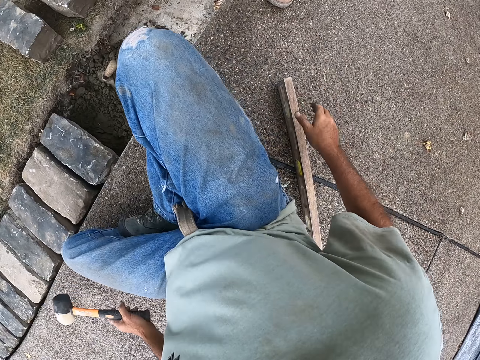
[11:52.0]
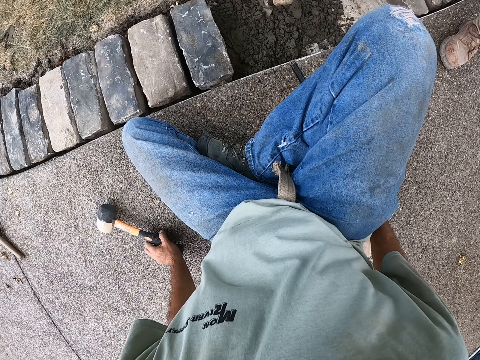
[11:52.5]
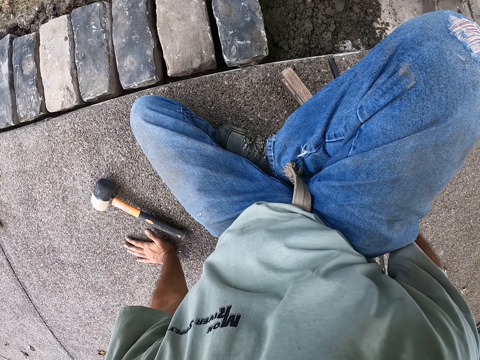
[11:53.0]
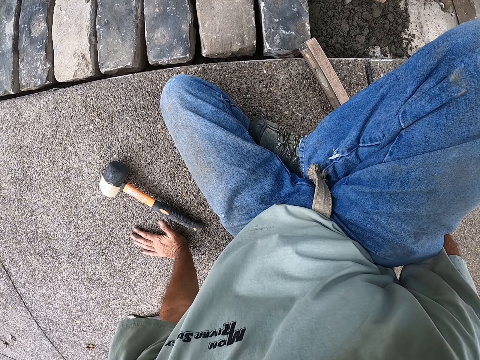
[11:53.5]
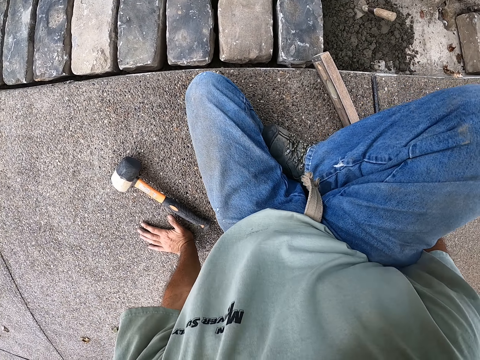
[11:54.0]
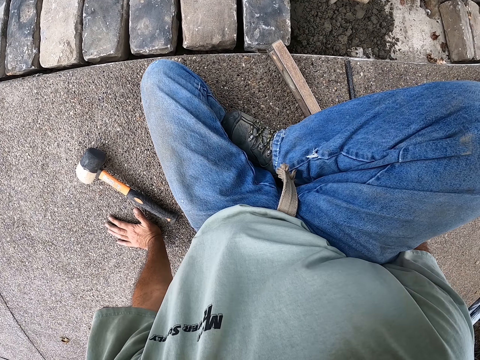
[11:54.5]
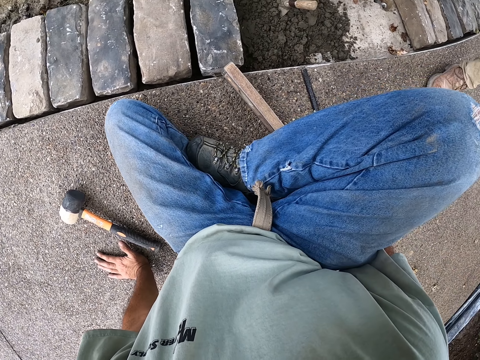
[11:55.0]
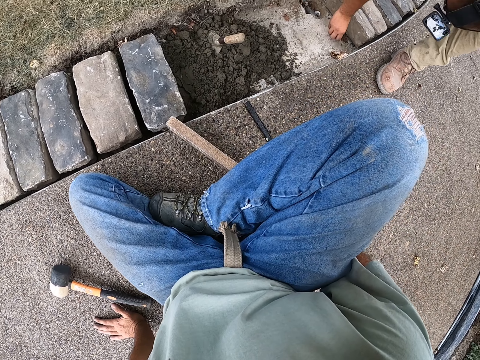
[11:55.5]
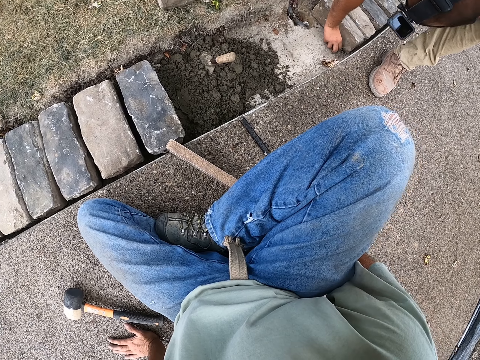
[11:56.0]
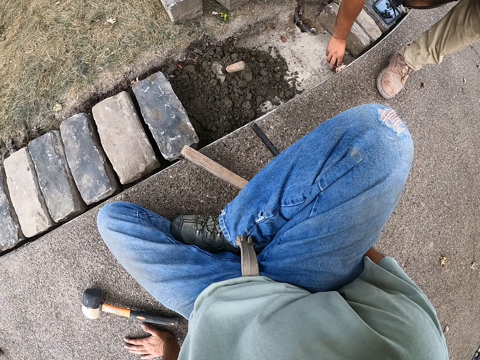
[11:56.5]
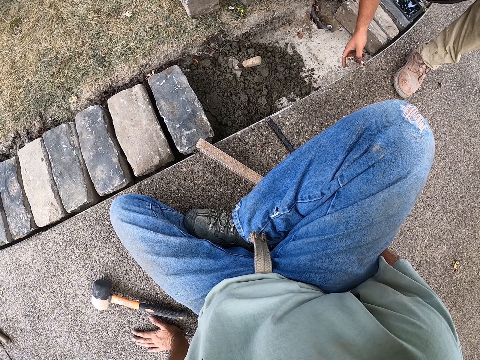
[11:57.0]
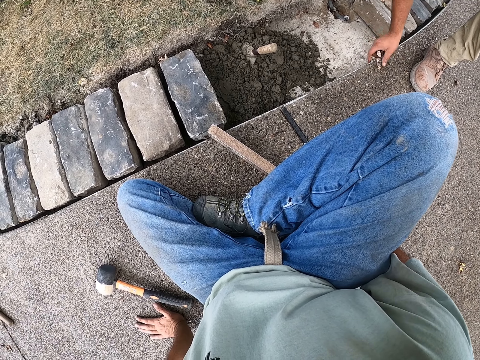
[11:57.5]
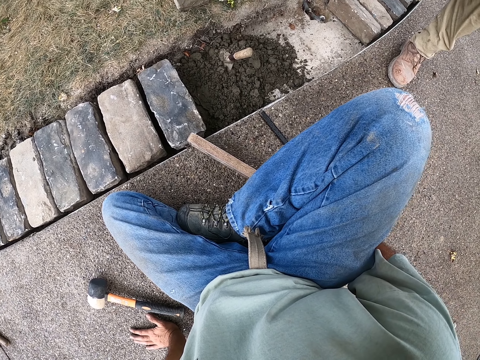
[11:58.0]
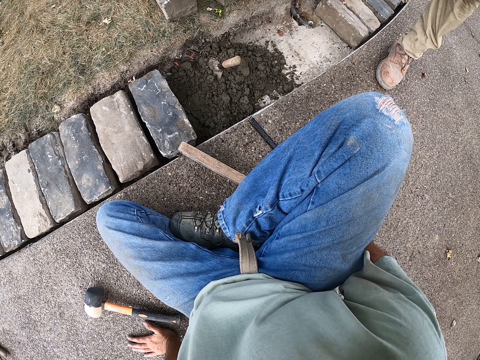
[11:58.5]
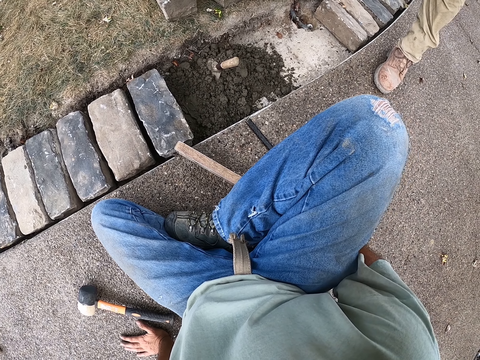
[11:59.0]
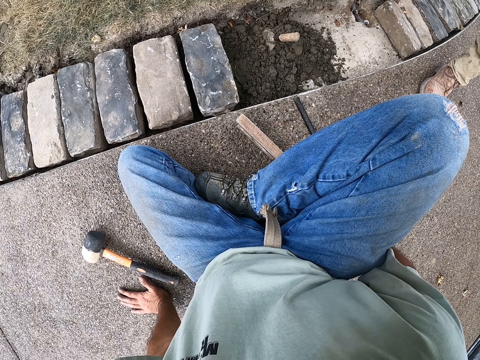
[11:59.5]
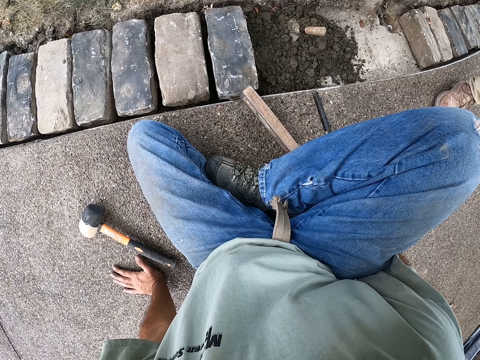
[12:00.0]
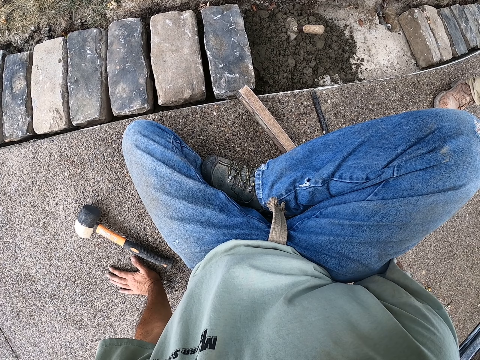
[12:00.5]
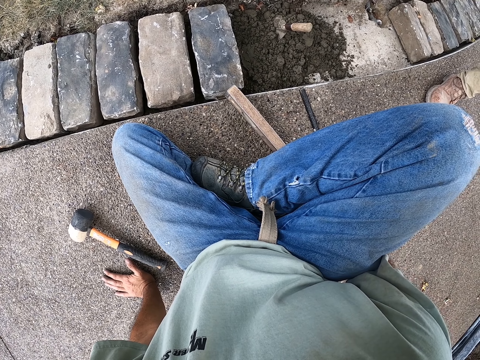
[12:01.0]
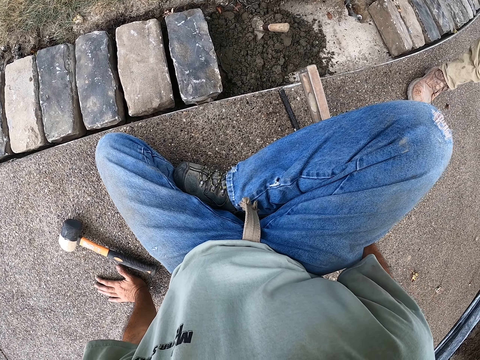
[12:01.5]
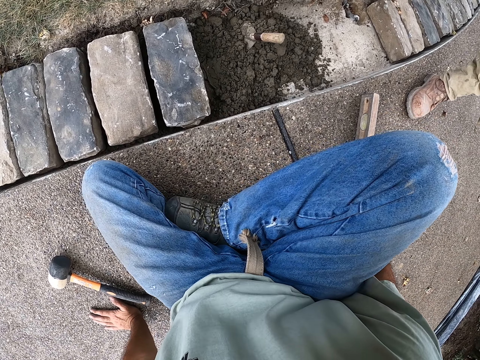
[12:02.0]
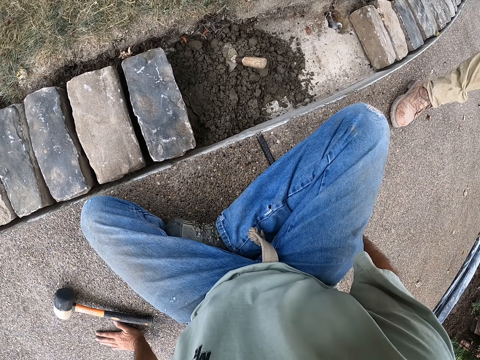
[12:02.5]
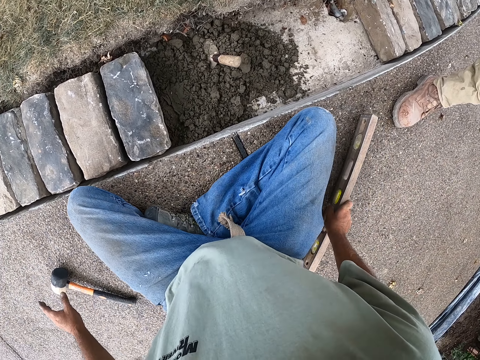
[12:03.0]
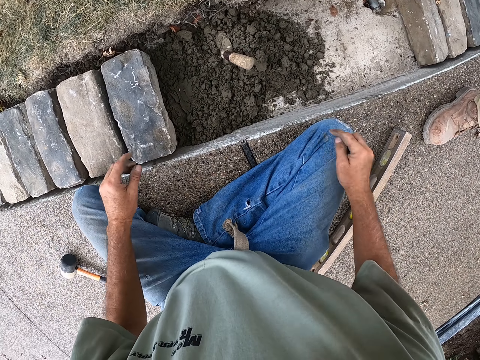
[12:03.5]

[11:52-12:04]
The camera wearer puts the hammer down. They level the brick with a spirit level. They hold the I beam level. They measure the brick. A man picks the leaves. The camera wearer measures the brick. They put the I beam level down.

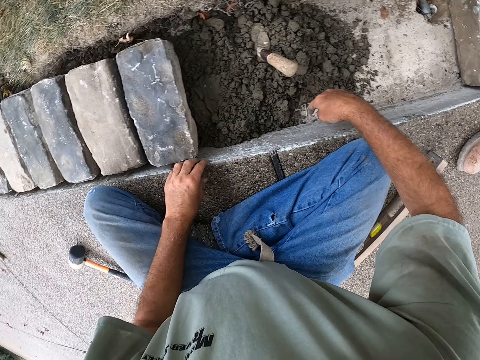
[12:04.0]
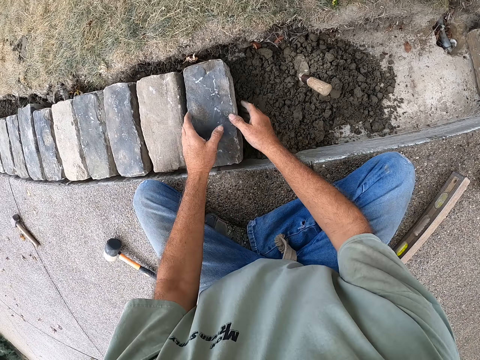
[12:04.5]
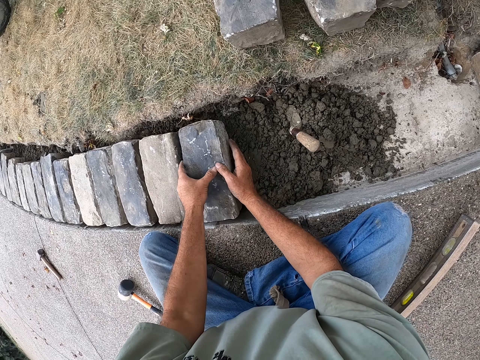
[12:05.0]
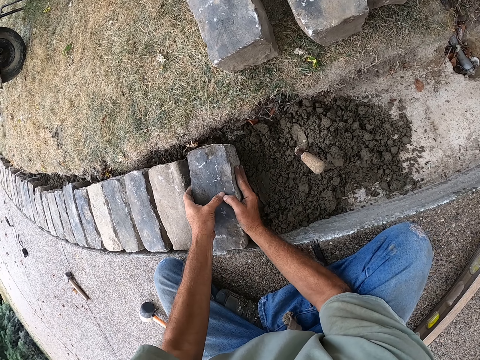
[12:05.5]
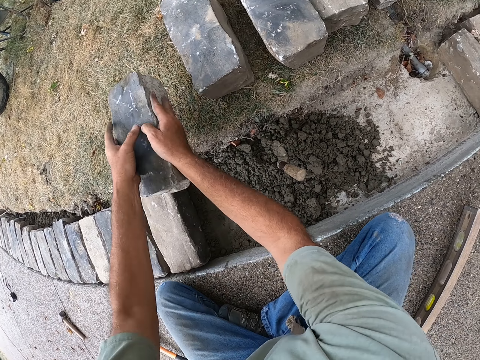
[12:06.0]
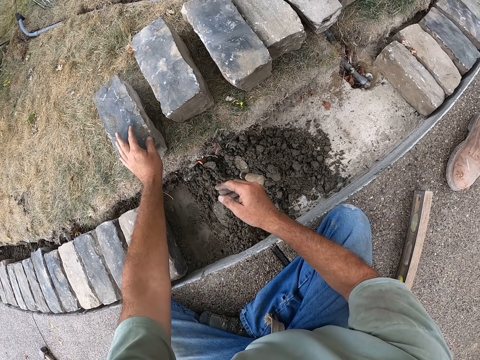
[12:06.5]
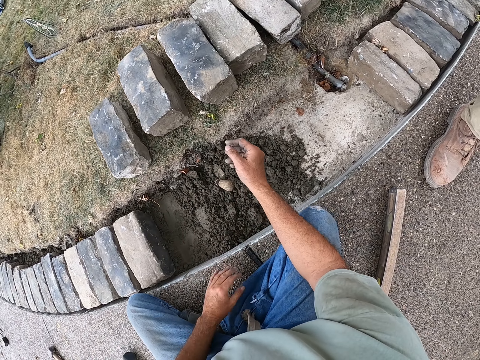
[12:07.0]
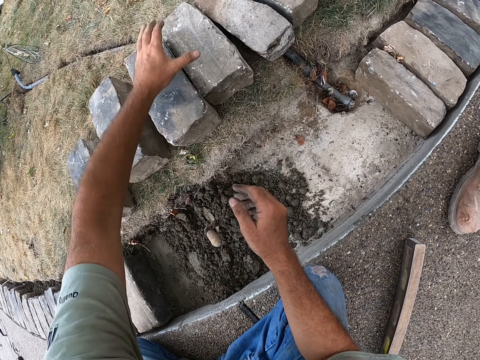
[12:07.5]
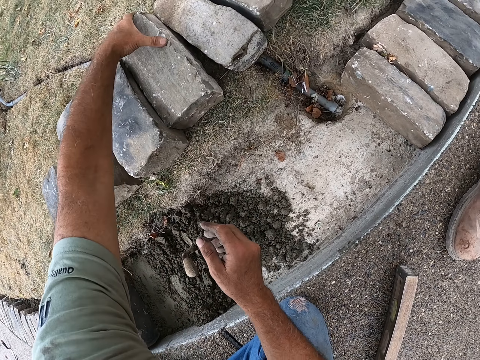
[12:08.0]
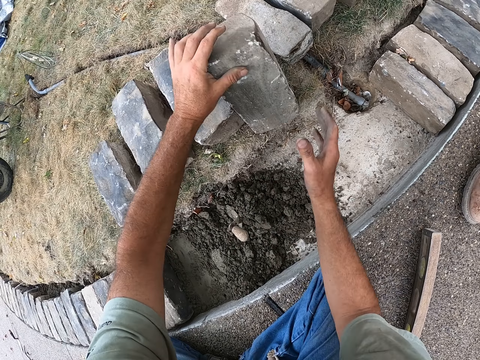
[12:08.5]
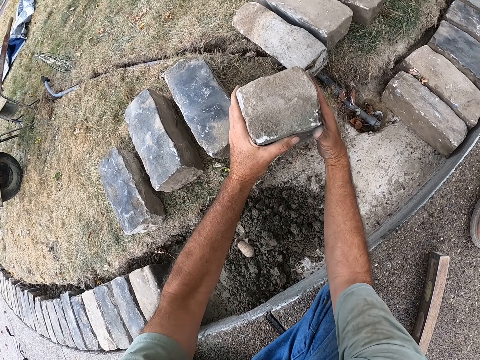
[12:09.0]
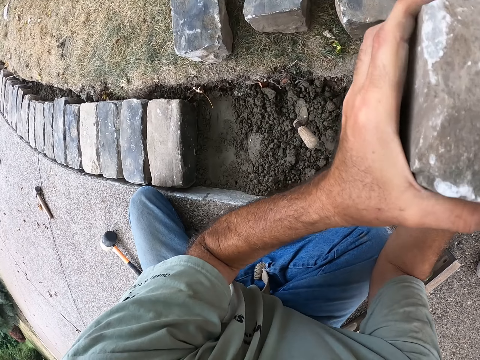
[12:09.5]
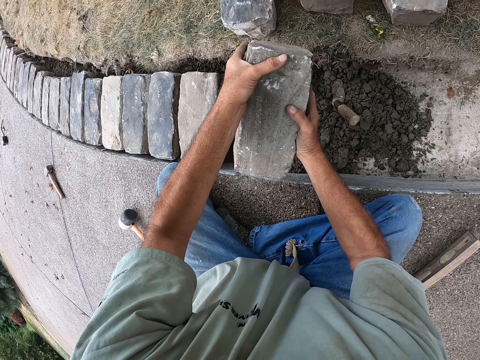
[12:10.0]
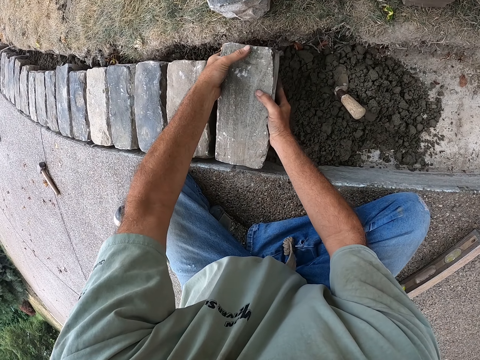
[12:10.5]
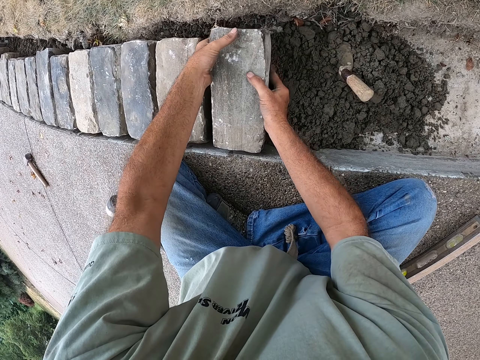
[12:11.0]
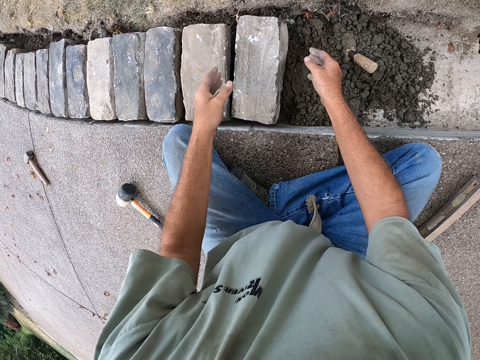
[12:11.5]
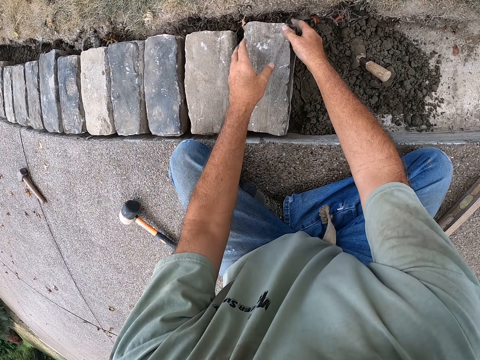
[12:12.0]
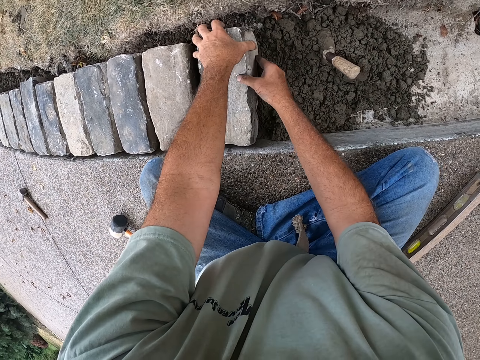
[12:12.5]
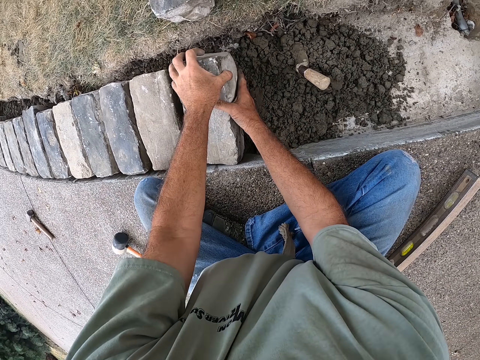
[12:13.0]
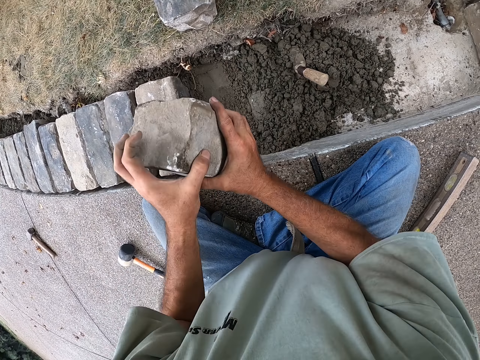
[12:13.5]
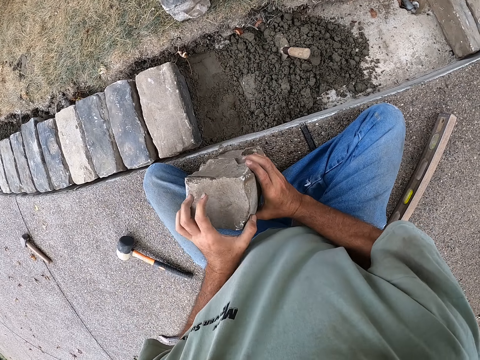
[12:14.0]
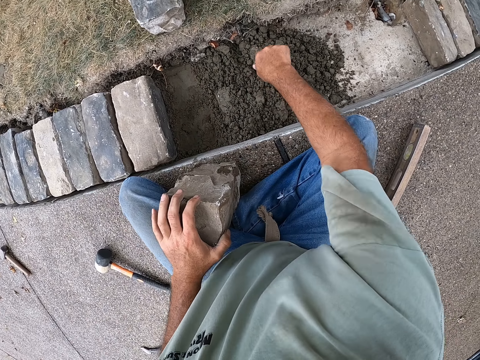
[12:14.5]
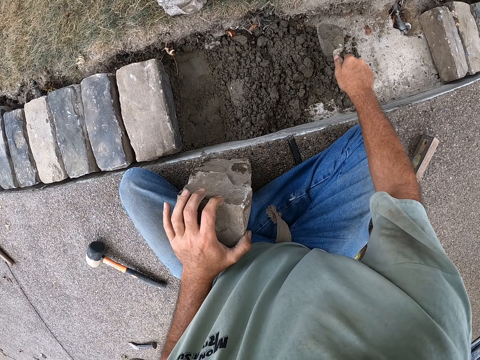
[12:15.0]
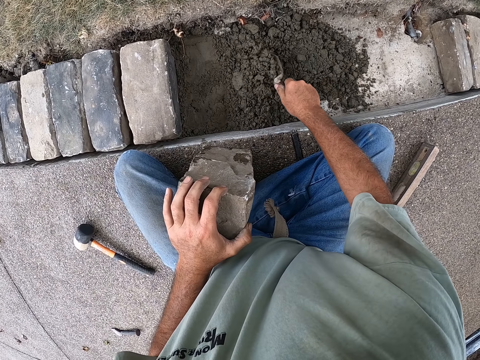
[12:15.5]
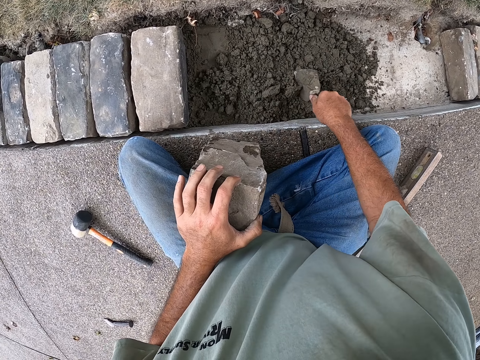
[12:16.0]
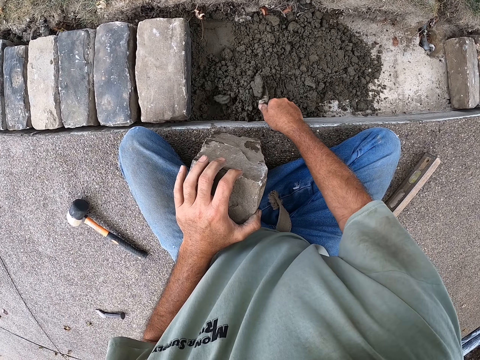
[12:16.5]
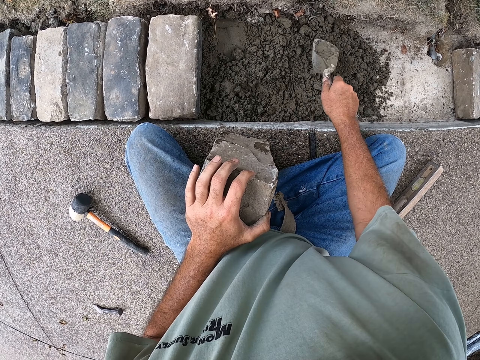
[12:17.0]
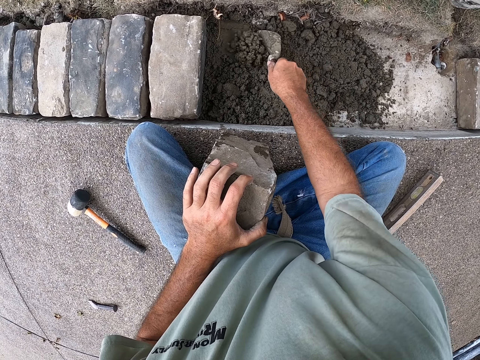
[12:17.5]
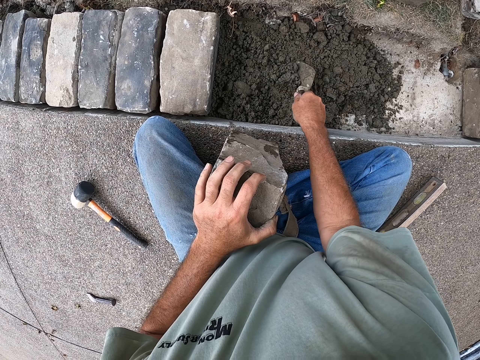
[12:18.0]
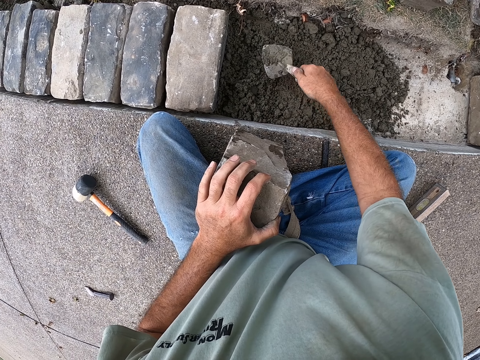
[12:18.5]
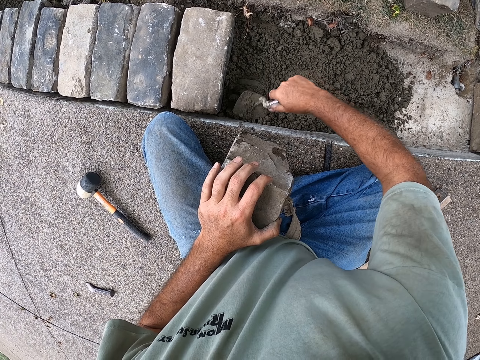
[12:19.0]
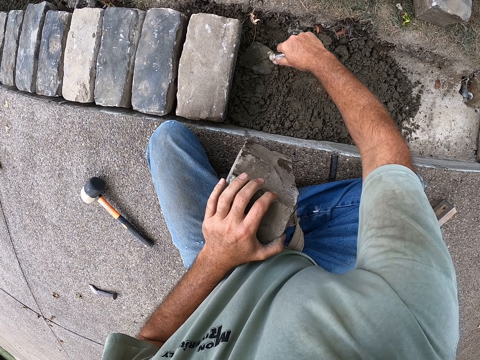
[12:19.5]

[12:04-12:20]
The camera wearer removes the brick from the sand. They put the brick down. They pick up the brick. They put the brick on the sand. They remove the brick from the sand. They hold the brick. They hold the trowel. They spread the sand with the trowel. They mix the sand.
